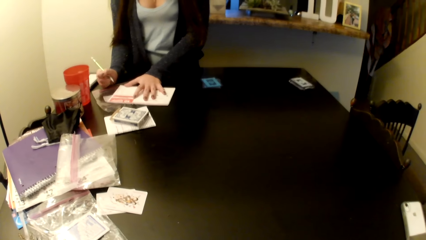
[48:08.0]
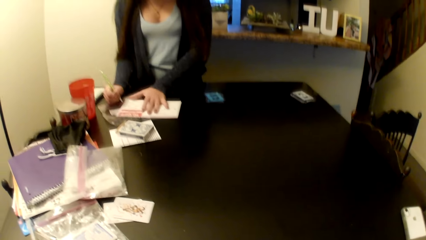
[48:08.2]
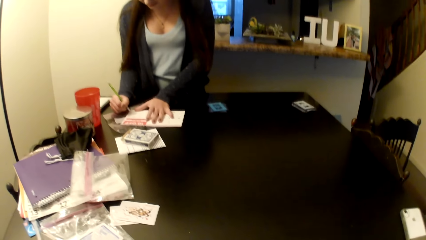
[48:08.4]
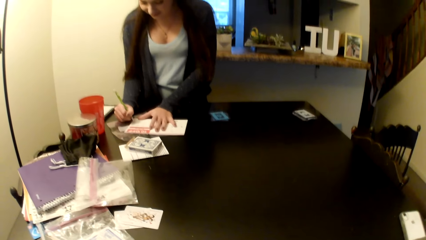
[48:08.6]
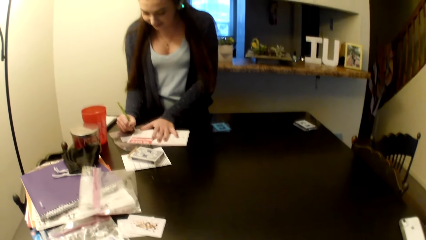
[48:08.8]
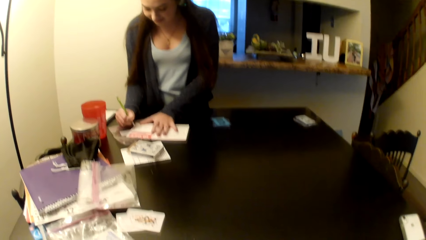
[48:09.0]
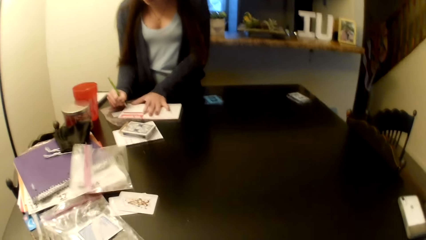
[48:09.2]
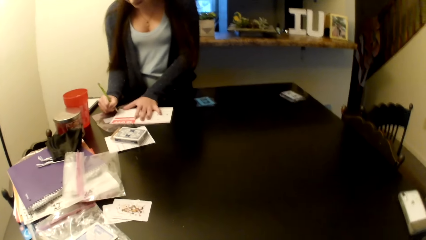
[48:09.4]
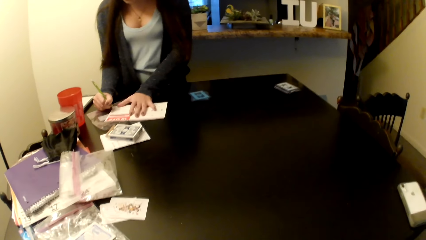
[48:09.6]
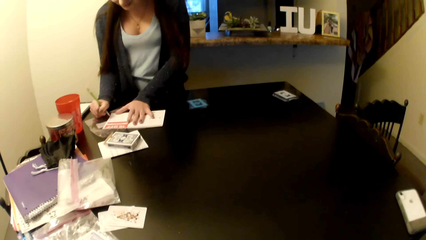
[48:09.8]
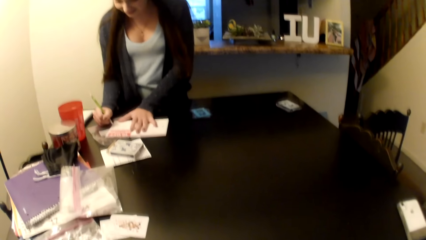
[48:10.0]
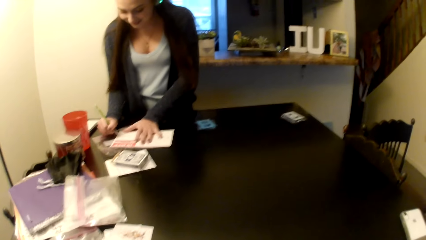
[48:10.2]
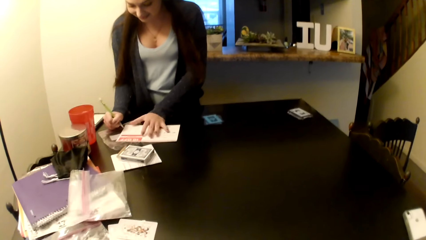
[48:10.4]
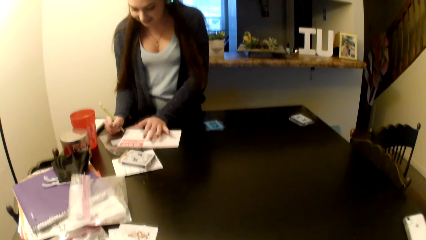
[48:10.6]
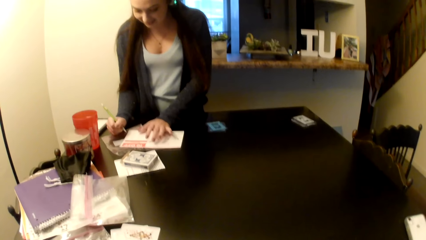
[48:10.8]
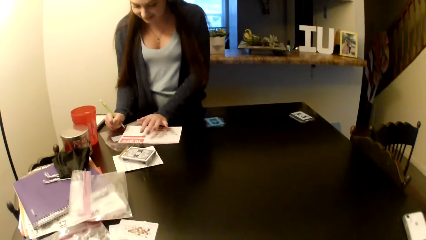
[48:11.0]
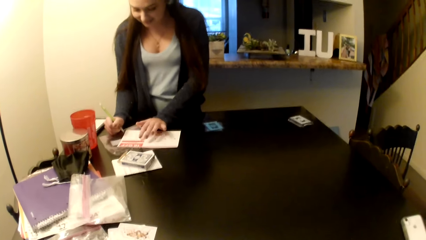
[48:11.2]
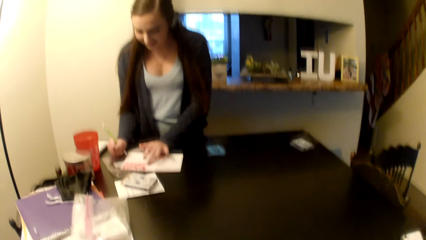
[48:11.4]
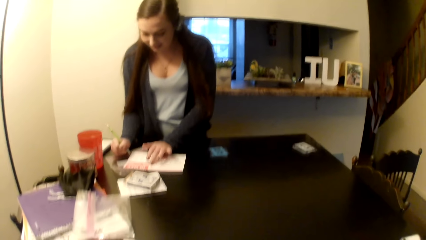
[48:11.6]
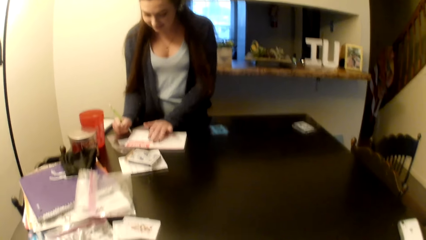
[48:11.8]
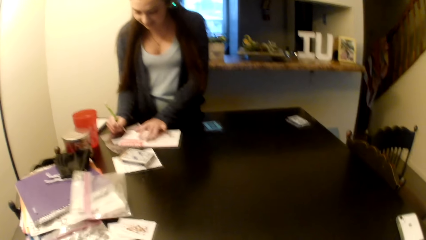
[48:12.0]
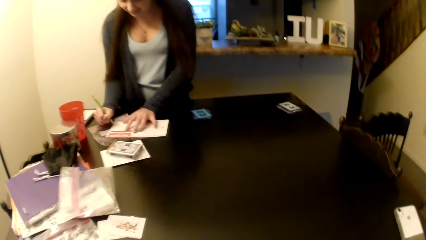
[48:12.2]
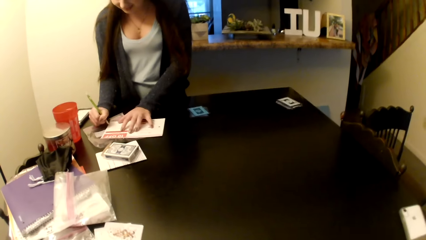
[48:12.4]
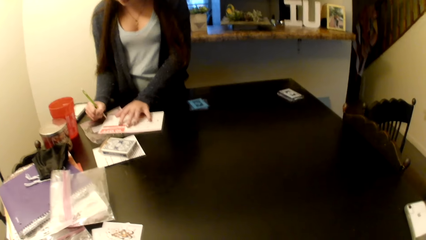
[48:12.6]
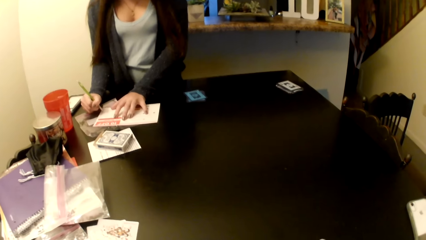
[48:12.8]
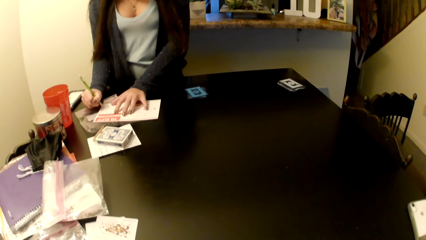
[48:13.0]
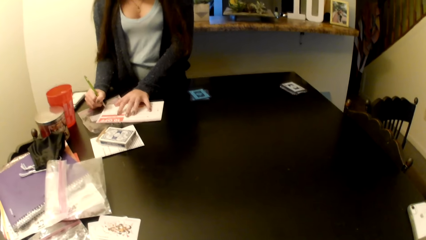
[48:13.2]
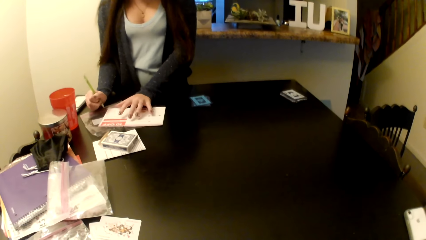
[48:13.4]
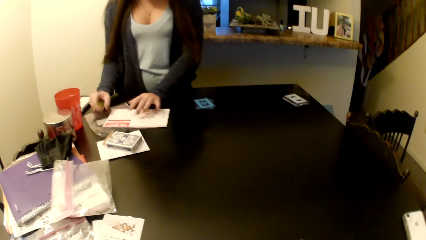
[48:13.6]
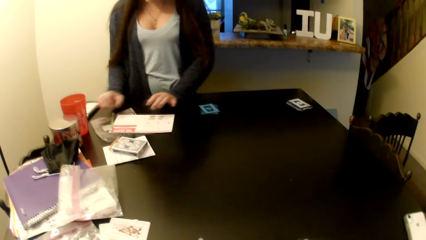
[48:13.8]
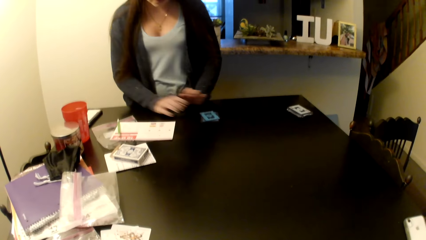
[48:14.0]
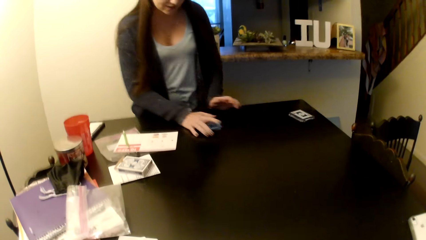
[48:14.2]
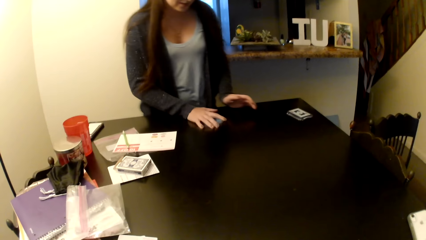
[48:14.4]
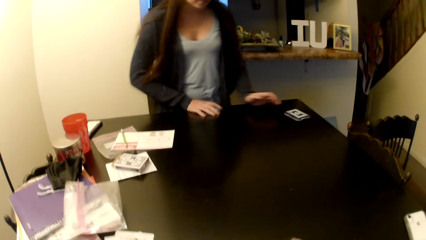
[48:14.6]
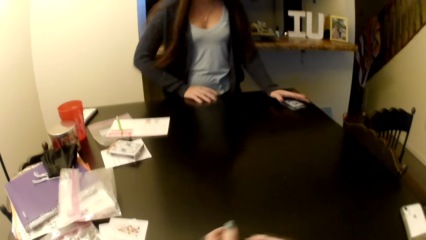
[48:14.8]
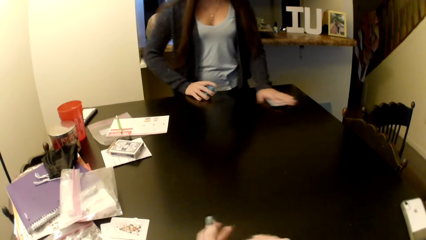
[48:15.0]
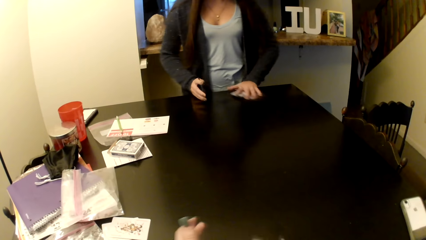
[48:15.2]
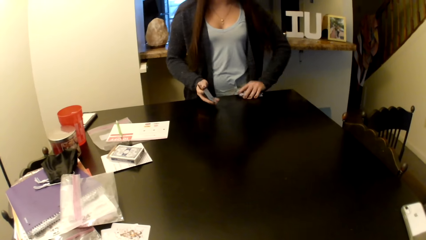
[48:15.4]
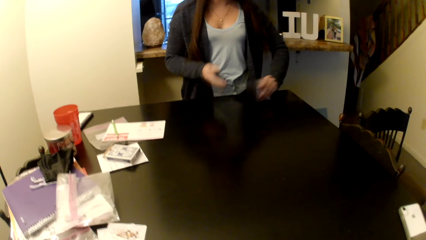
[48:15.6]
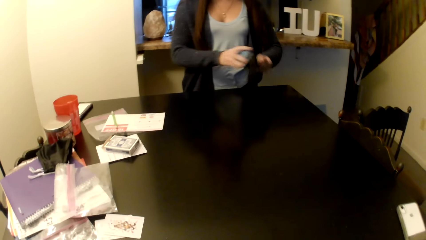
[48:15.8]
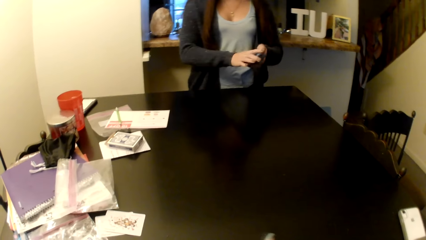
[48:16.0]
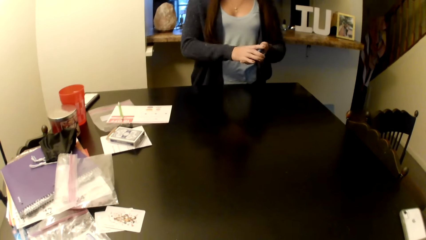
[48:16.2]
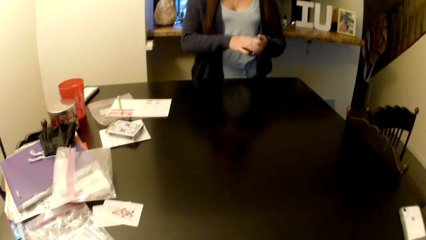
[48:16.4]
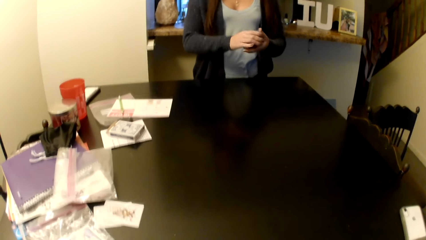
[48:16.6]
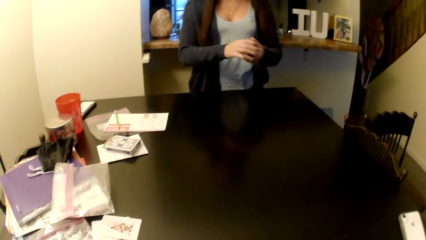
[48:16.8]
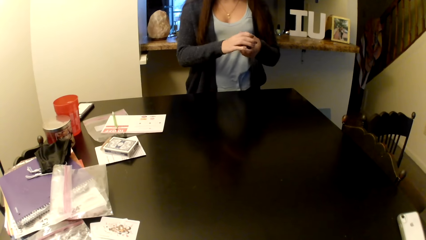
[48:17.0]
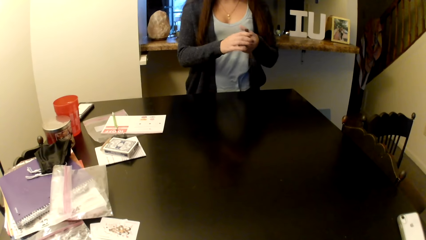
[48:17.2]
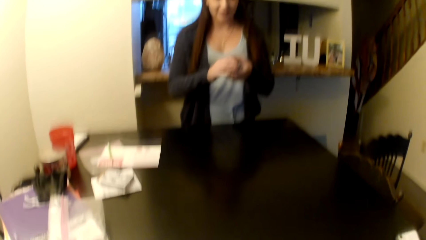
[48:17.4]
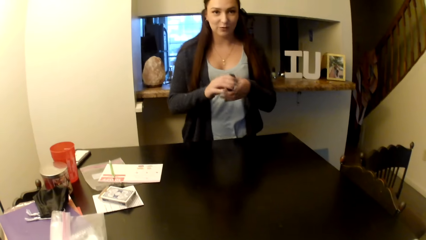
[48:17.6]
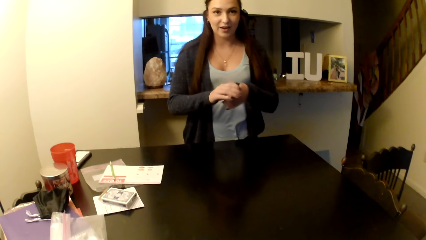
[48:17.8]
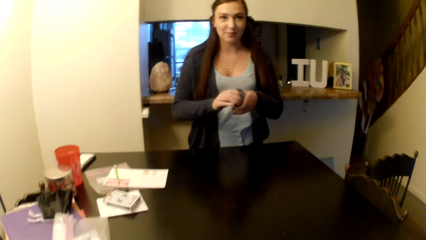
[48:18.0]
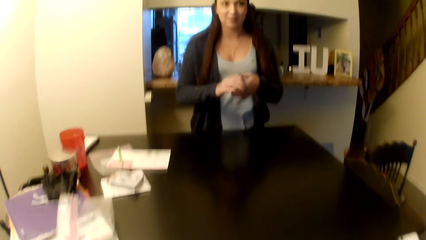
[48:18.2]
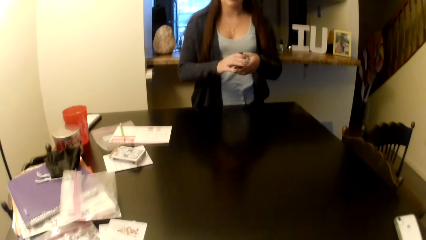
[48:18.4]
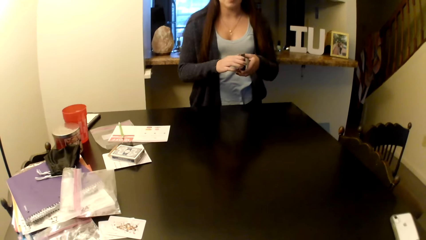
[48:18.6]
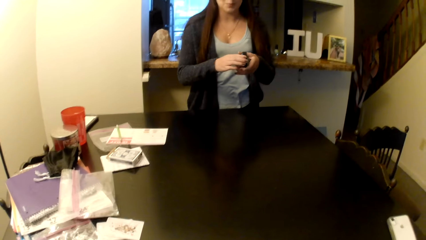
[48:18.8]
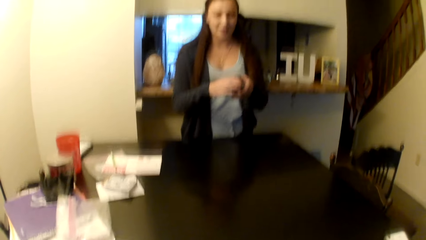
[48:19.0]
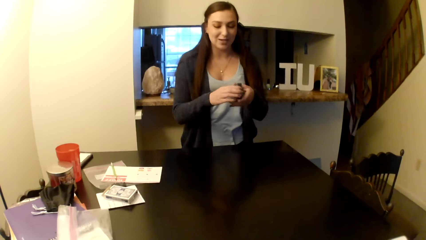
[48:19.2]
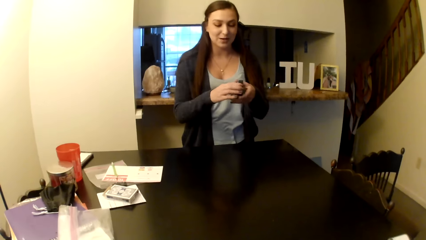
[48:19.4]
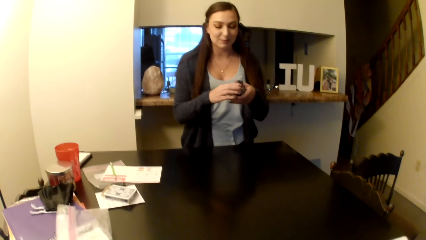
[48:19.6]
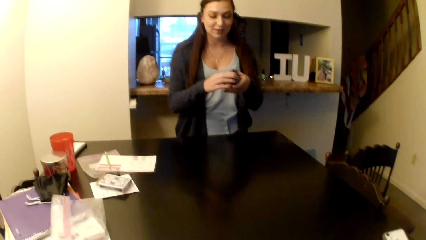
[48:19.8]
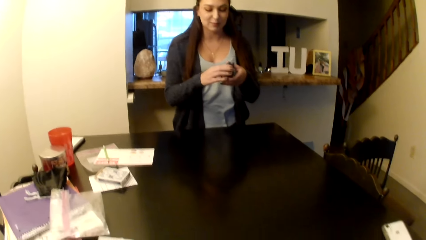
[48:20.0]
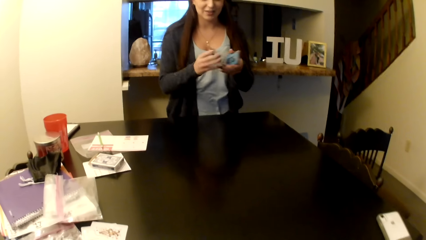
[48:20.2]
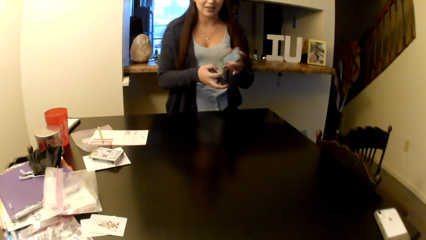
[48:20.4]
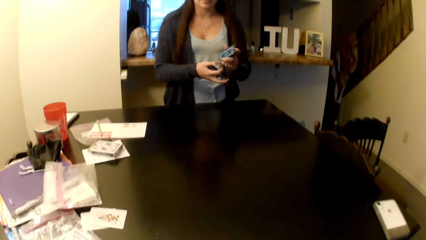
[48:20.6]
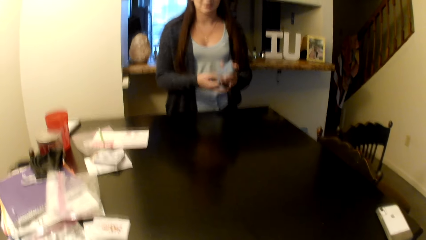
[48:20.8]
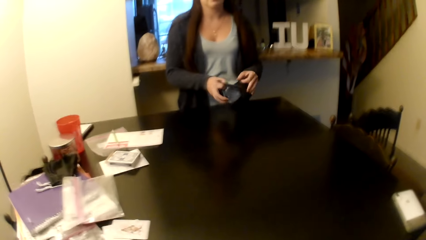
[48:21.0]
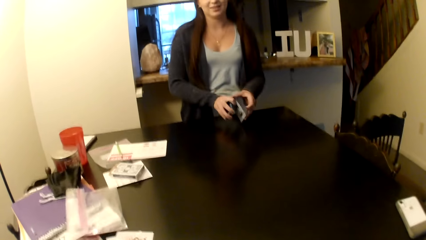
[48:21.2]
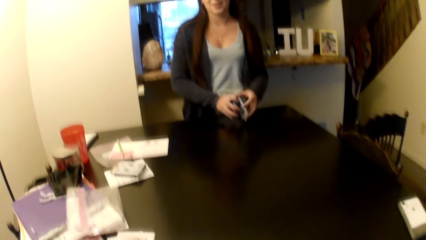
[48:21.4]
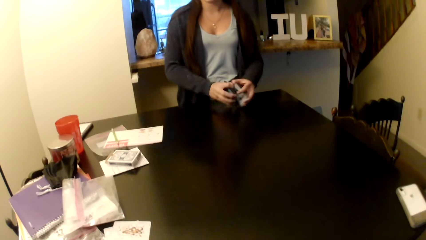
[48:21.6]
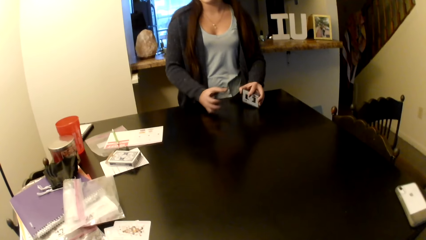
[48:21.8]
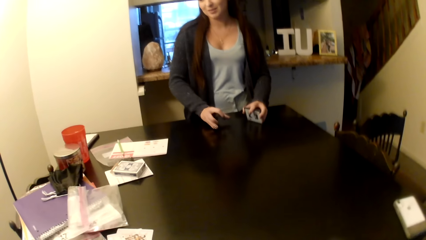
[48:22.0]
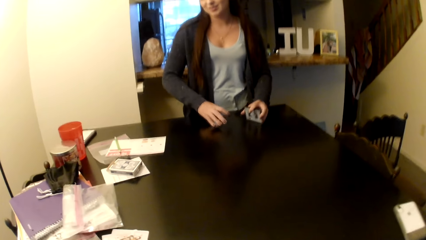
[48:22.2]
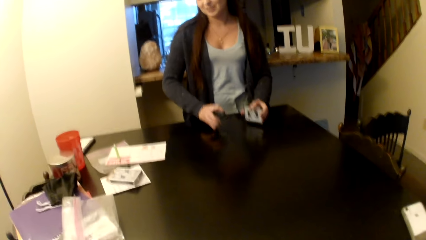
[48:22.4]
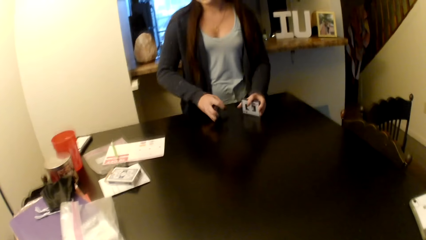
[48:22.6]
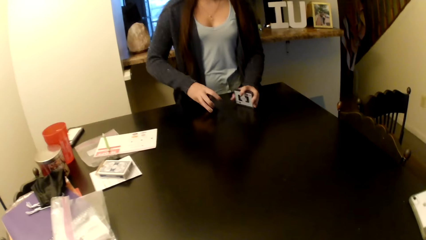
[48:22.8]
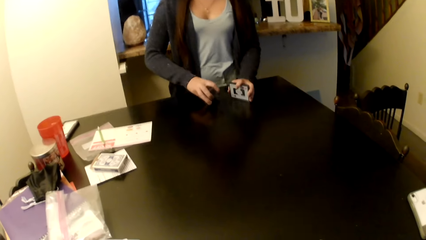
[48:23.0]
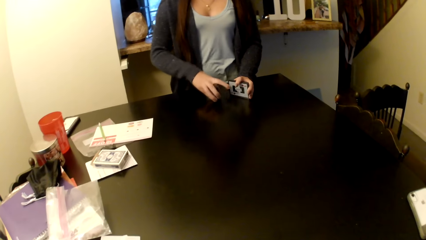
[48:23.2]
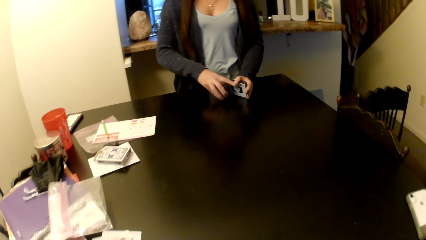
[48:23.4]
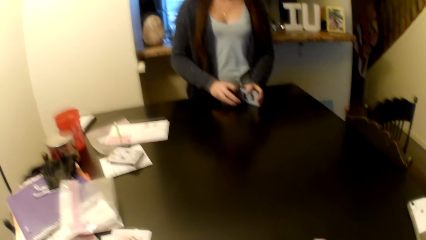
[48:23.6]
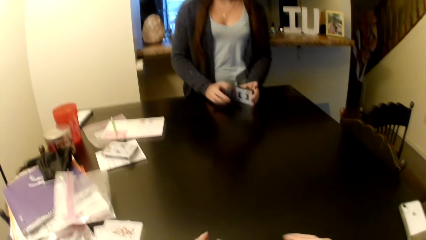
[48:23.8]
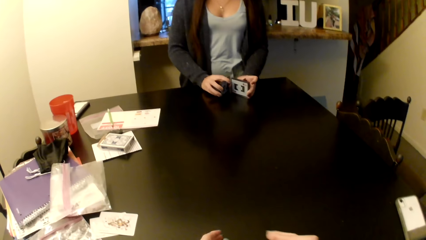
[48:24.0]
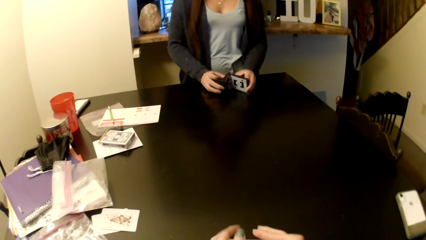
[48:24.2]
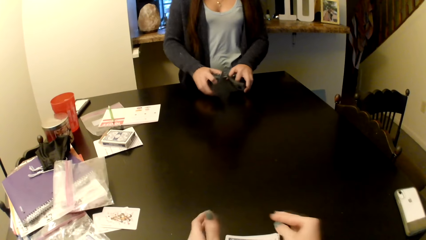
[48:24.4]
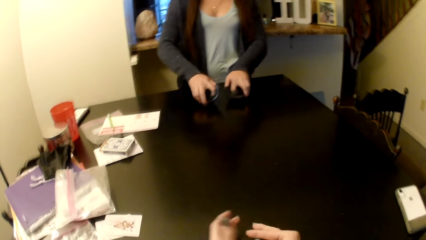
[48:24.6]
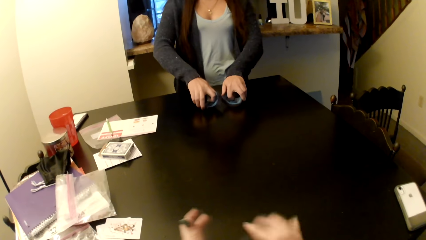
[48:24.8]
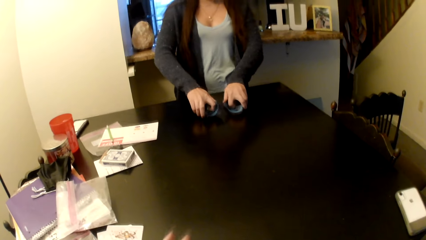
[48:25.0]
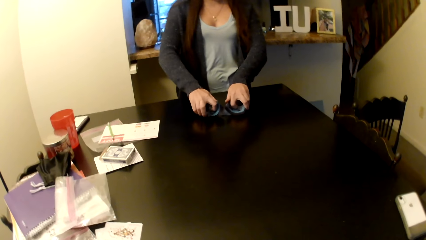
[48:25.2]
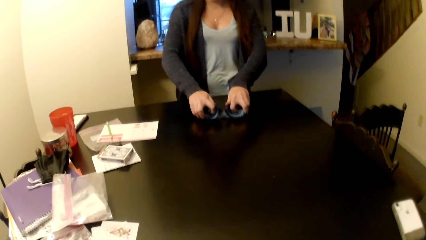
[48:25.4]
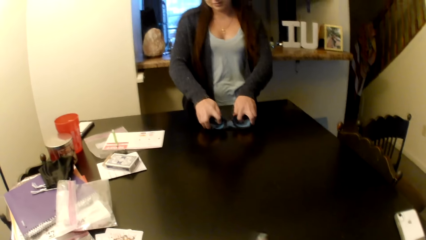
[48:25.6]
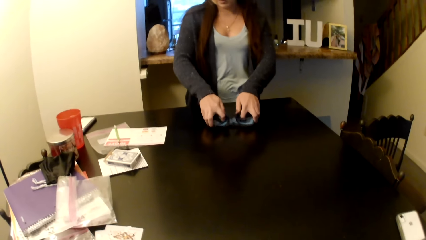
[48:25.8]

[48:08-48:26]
A woman talks with the camera wearer. The woman puts the pen on the table, picks up the cards on the table, and shuffles the card. The woman shuffles the cards.
